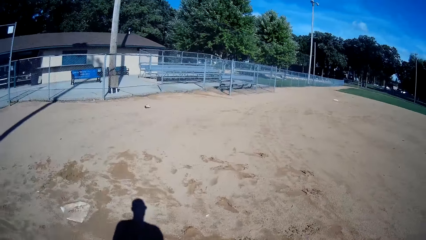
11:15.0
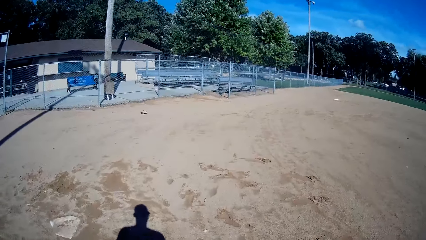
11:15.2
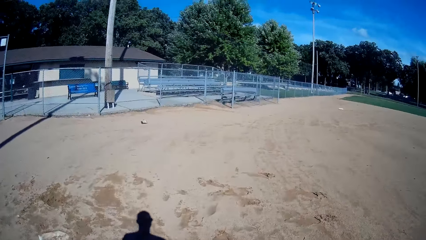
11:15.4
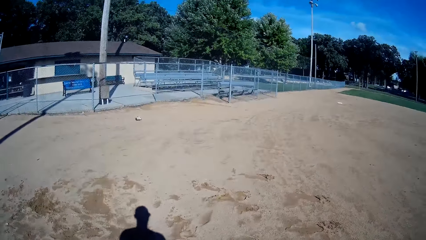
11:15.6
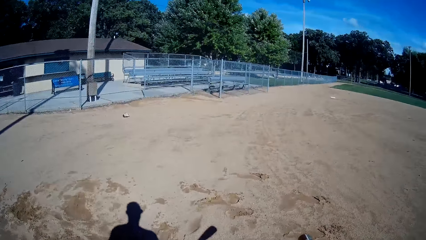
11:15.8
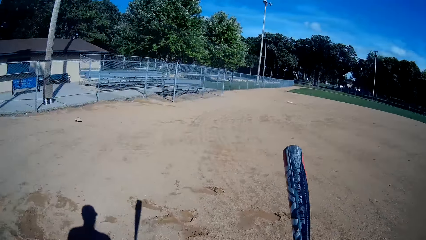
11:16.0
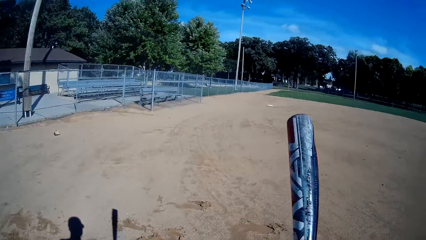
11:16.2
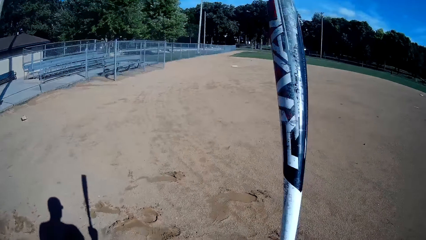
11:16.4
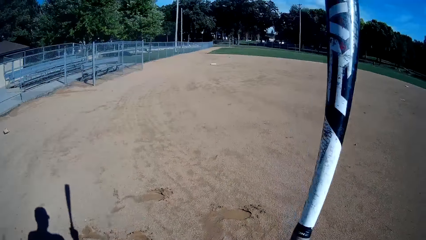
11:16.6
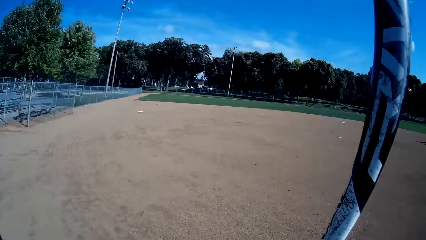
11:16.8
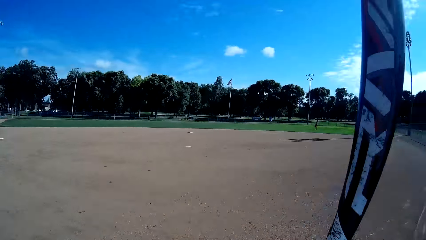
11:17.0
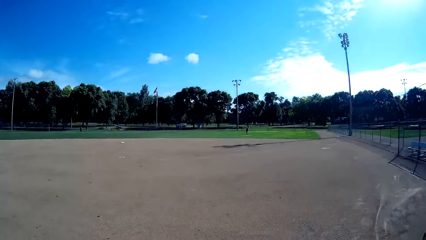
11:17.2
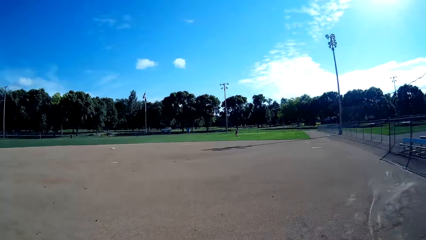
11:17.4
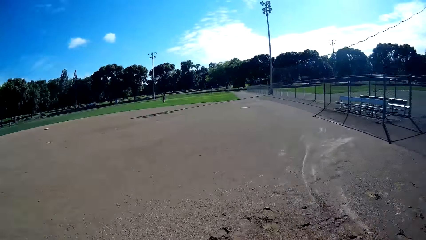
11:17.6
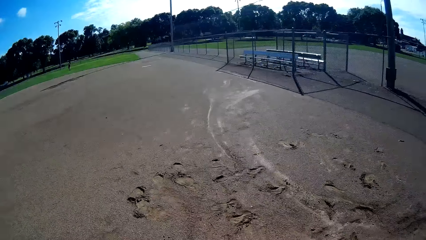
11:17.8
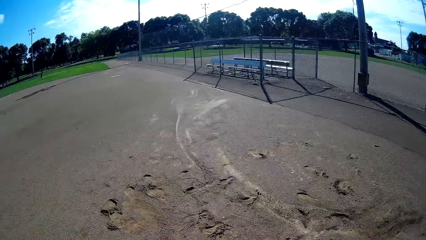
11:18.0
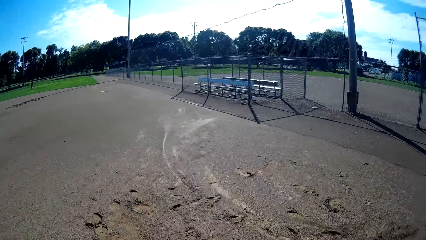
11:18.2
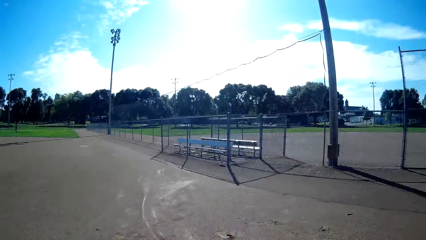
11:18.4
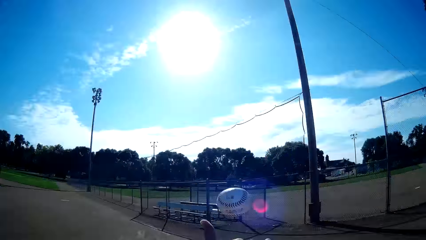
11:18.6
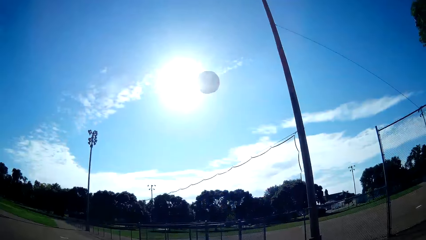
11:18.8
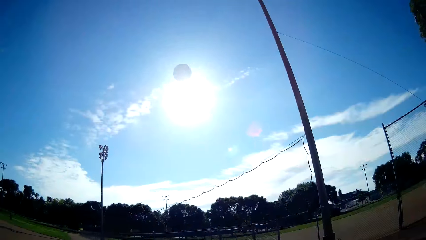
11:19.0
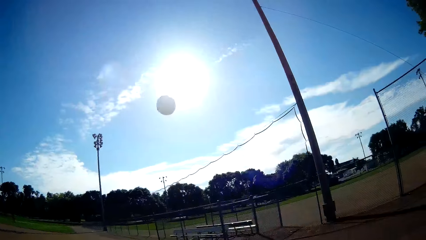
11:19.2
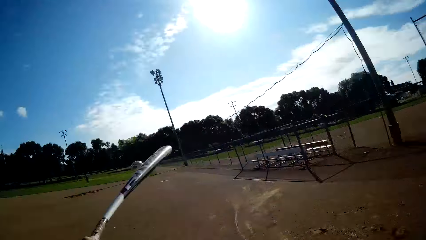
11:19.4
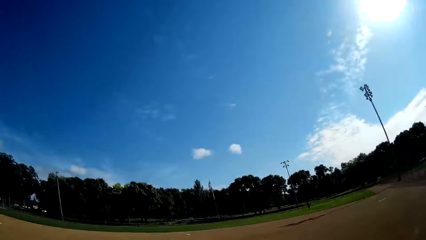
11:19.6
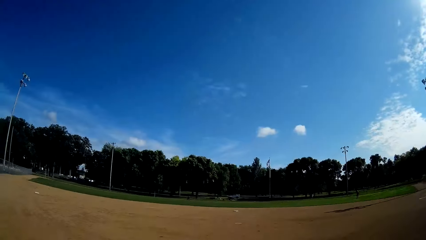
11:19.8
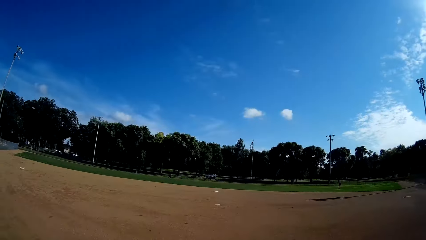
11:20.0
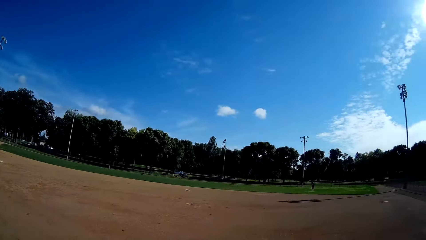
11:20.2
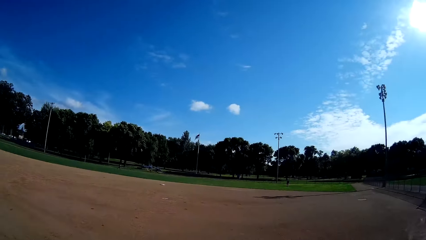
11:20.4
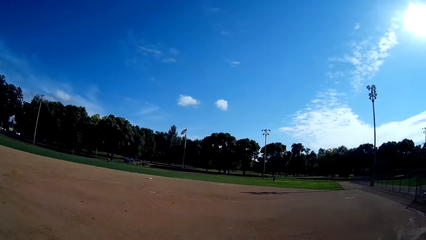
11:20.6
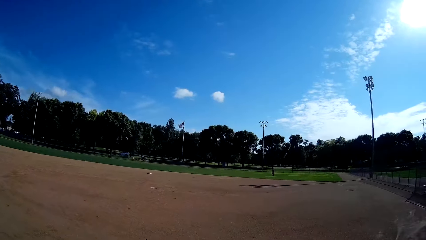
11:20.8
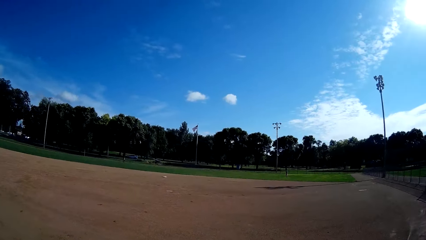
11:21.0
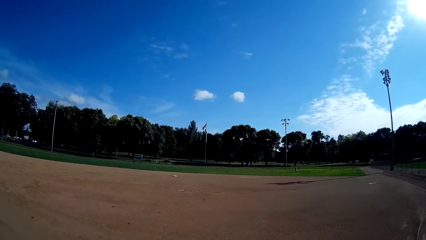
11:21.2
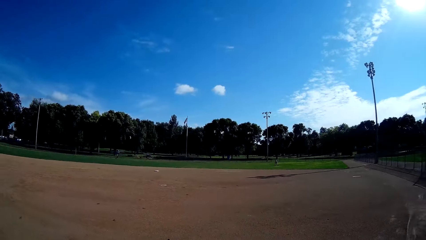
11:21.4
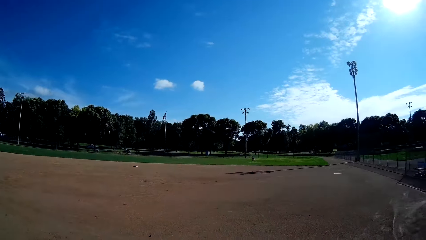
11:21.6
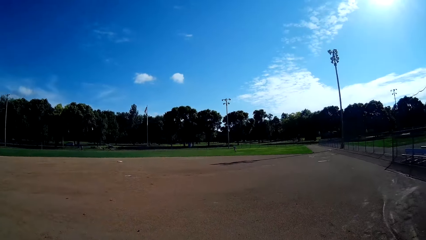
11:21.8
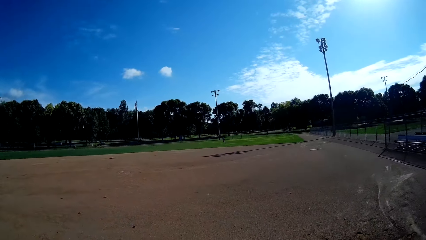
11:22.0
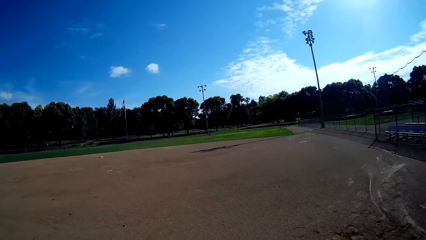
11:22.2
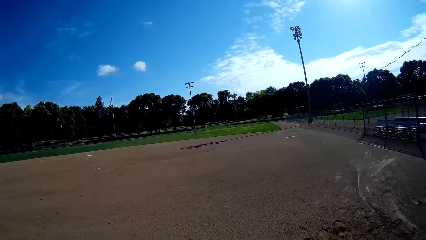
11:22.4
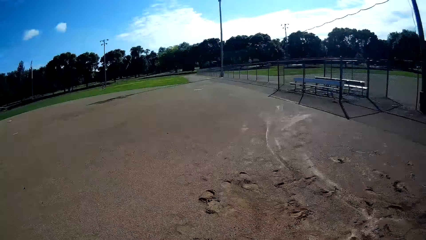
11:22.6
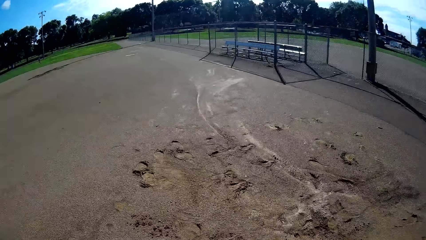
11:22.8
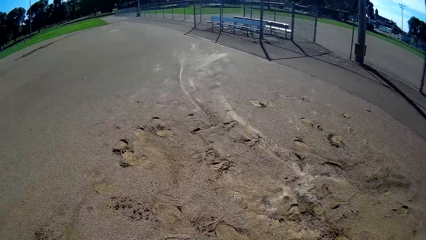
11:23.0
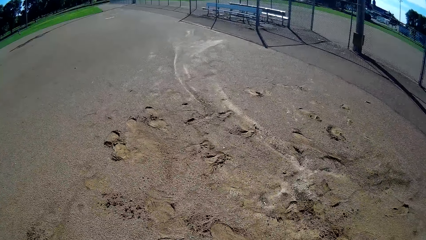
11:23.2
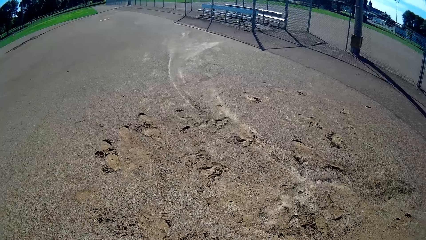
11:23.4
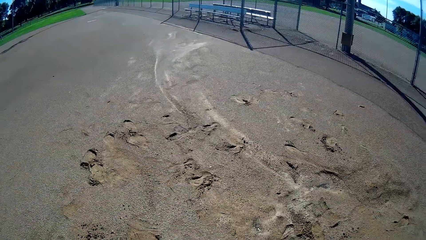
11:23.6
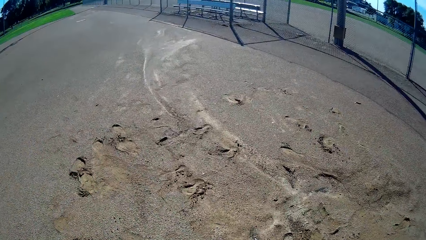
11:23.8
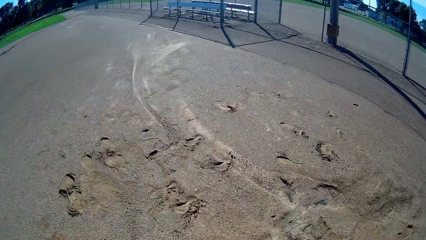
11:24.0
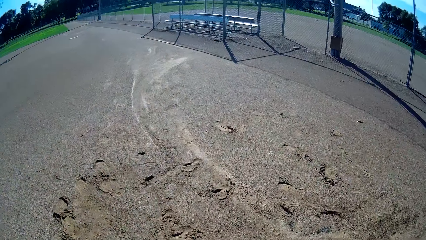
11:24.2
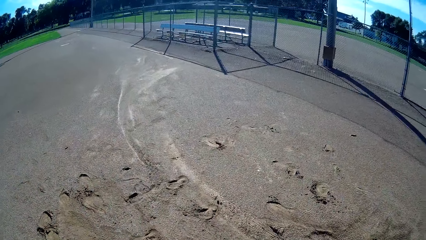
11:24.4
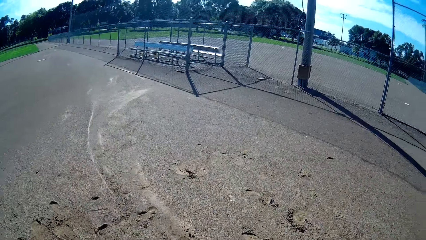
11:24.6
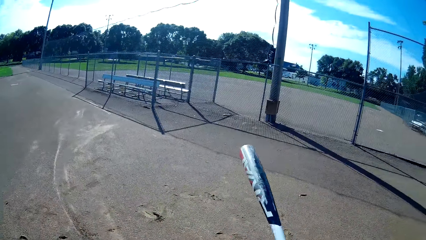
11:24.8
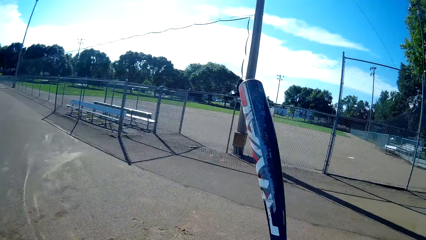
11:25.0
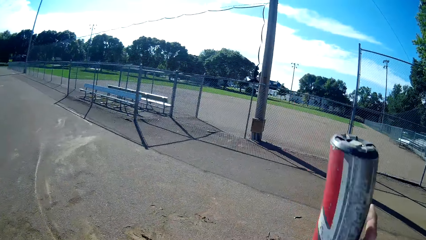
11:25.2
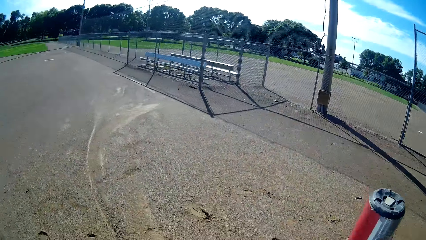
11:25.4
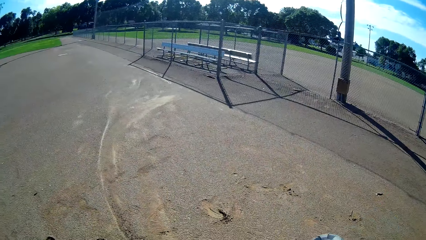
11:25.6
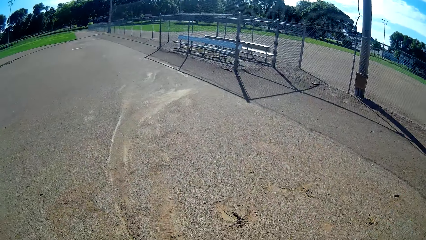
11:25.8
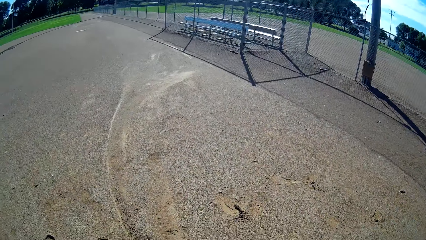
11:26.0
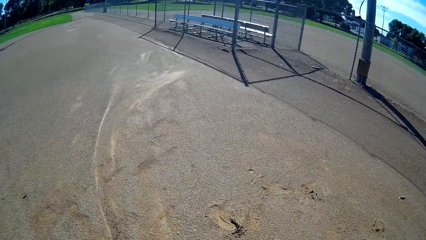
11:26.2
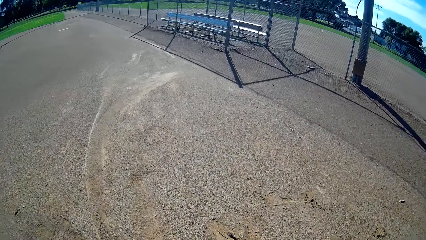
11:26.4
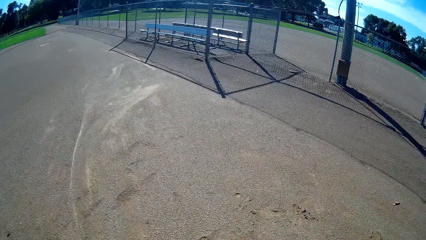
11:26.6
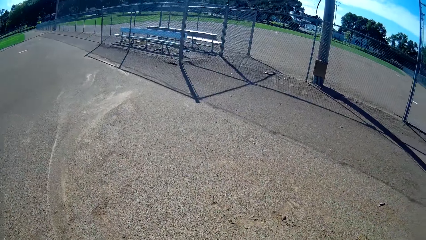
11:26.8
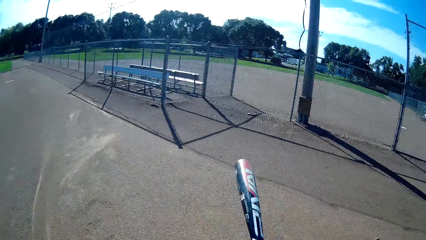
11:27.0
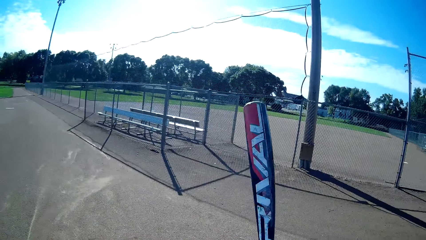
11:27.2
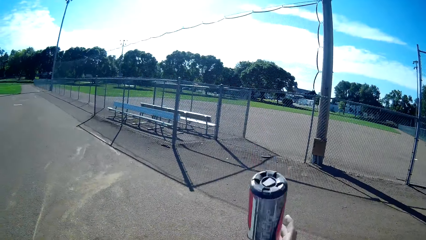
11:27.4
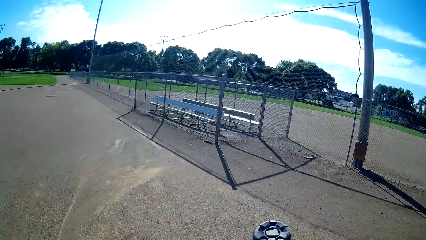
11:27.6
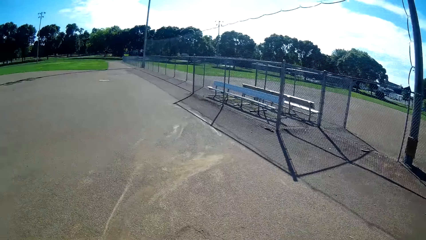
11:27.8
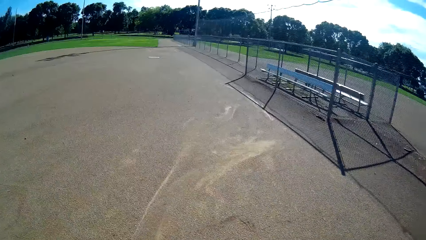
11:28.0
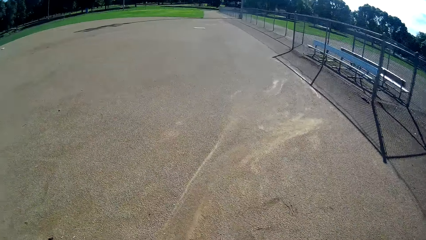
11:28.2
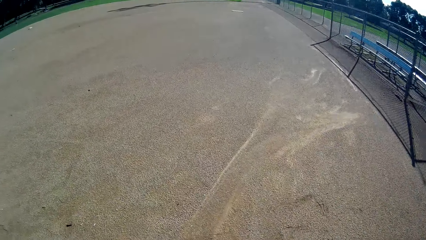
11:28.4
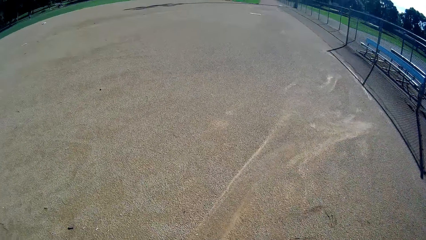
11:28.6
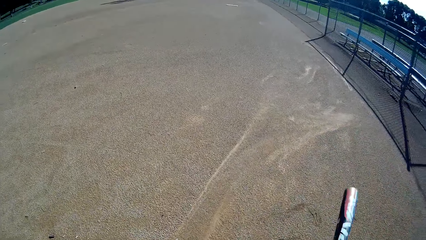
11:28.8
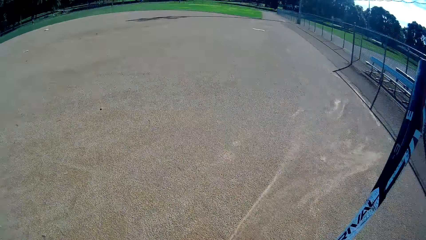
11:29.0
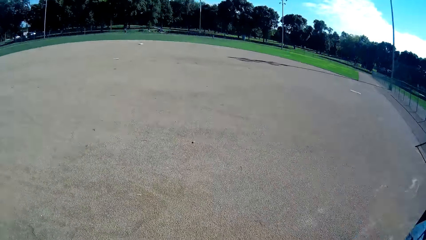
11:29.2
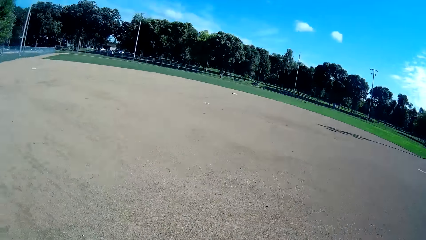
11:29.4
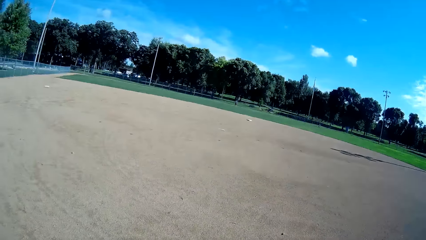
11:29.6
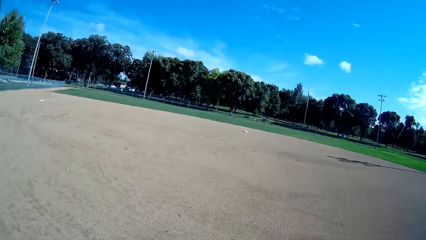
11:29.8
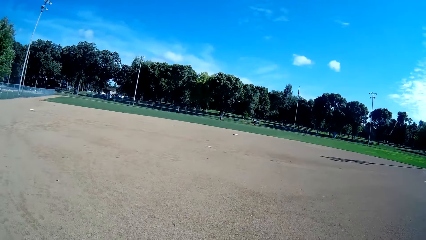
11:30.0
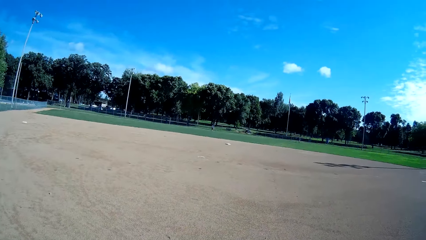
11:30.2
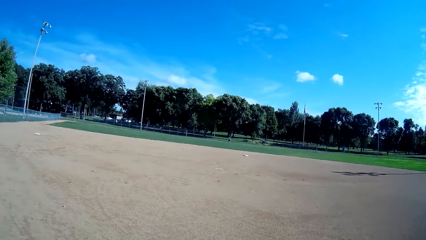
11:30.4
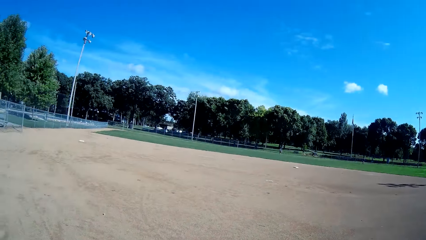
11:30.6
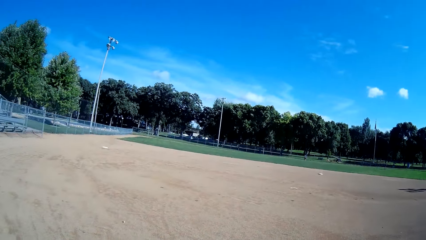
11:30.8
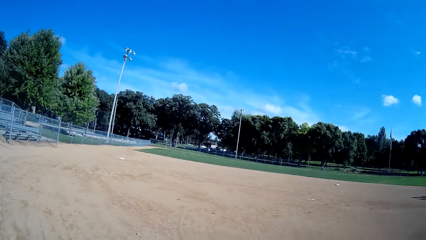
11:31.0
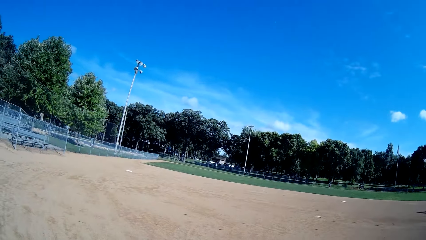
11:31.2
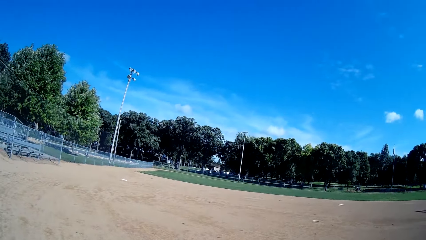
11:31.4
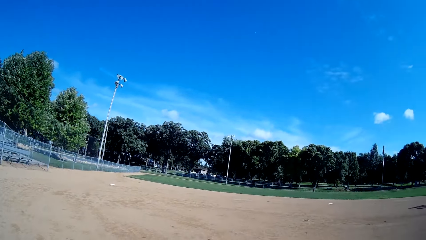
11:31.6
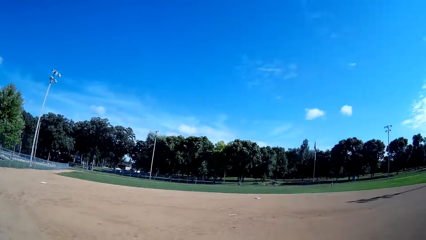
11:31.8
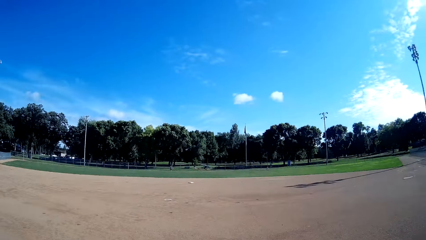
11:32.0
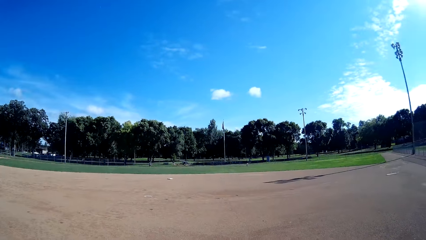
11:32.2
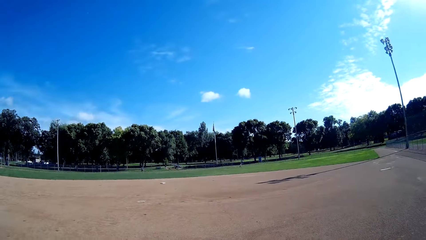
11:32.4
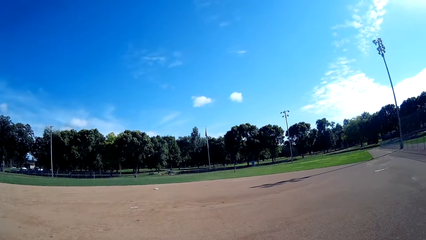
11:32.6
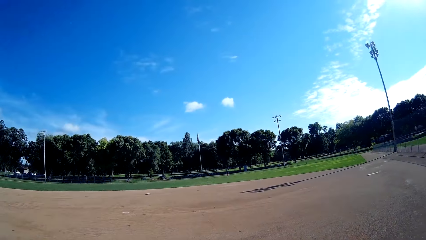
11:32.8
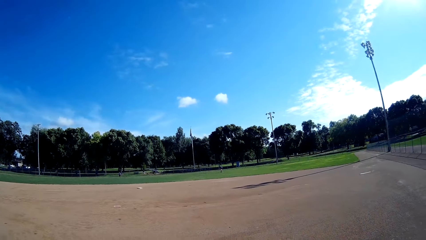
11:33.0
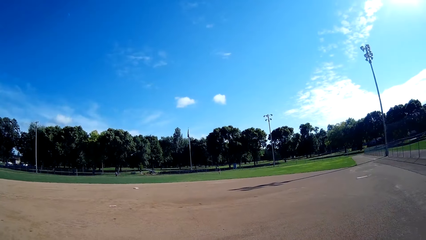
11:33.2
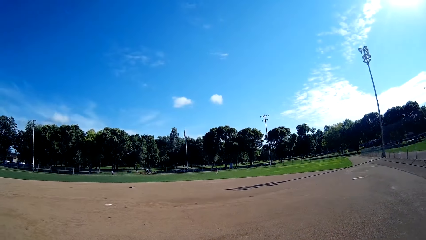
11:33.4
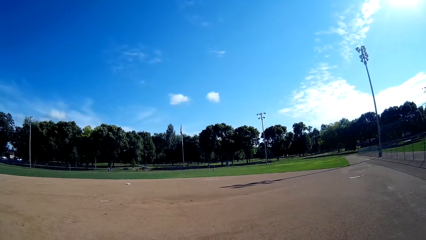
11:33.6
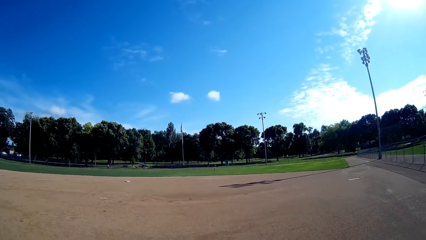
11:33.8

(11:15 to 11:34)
The camera wearer stops walking. They throw the cricket ball up. They play baseball in the pitch to a man. They stare around the pitch and move around.
